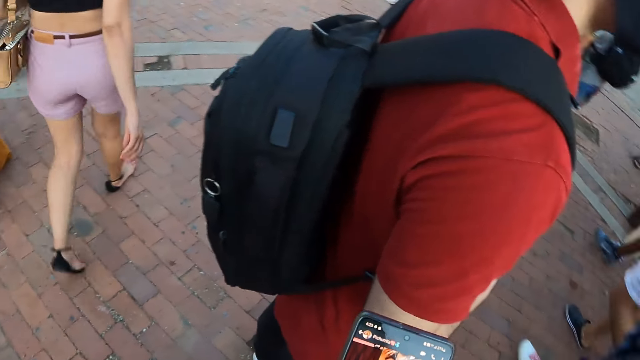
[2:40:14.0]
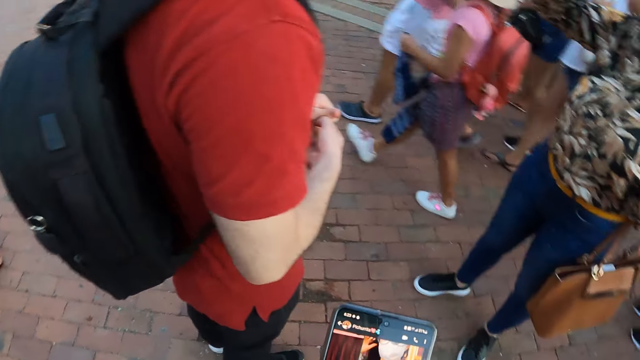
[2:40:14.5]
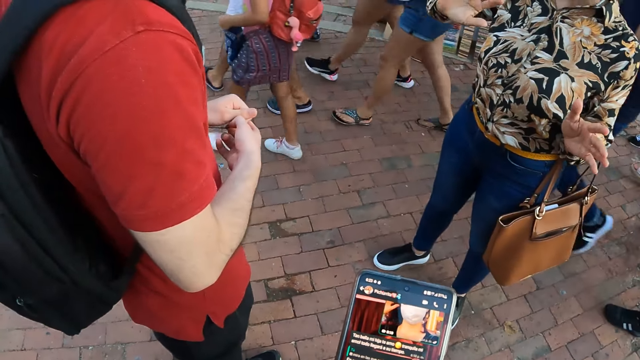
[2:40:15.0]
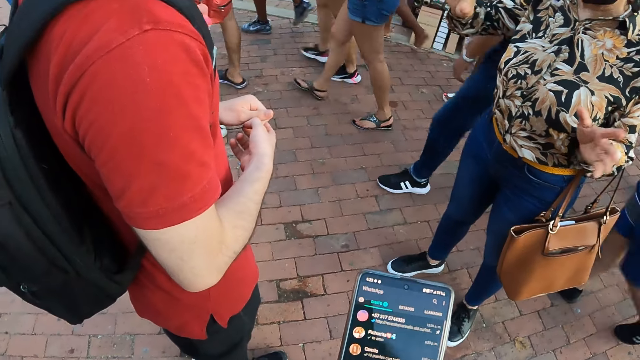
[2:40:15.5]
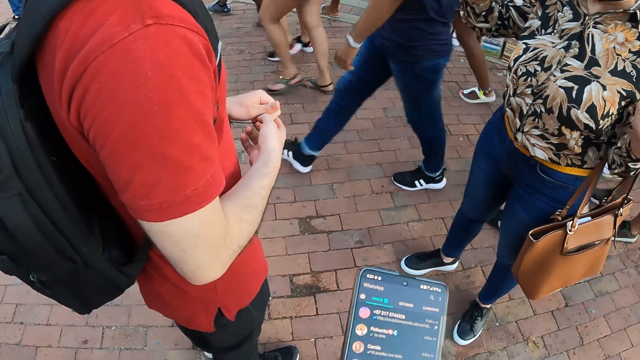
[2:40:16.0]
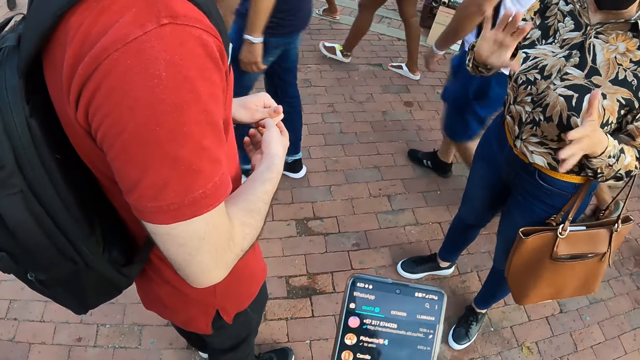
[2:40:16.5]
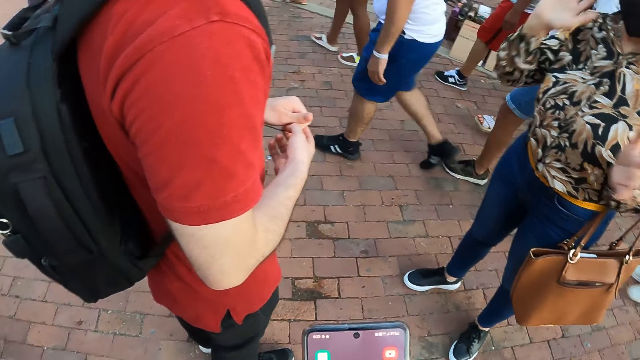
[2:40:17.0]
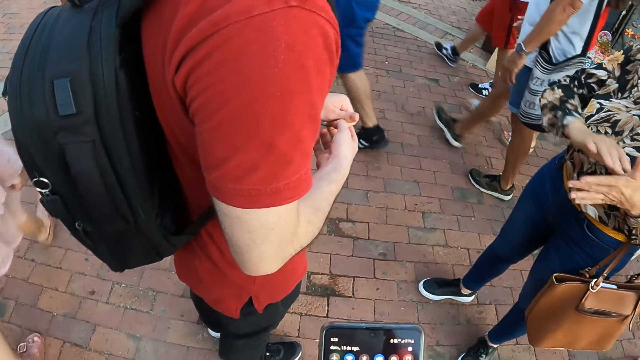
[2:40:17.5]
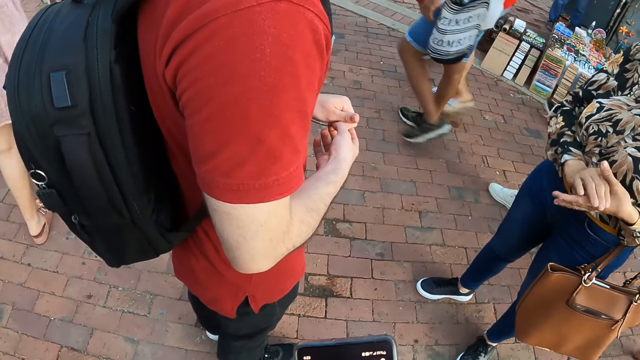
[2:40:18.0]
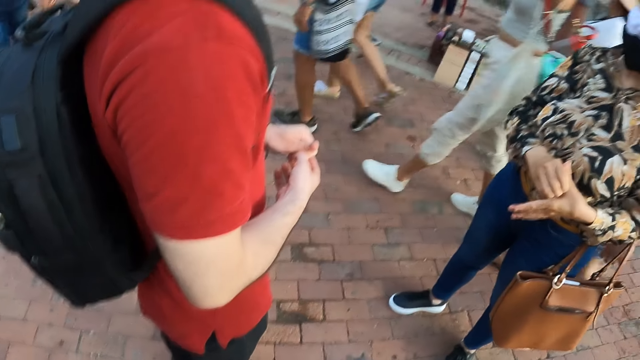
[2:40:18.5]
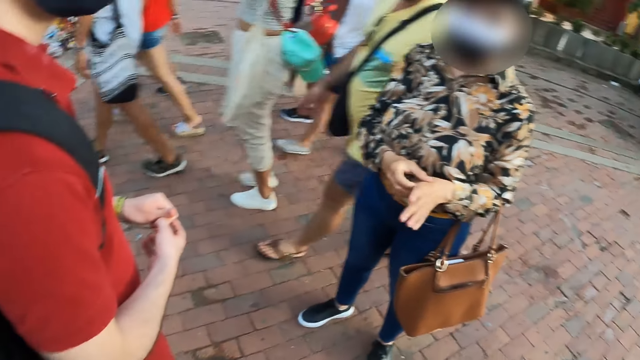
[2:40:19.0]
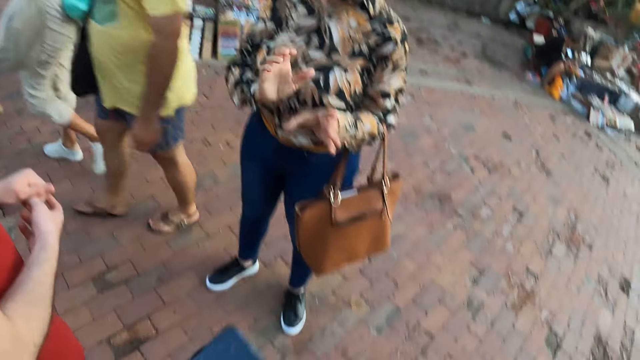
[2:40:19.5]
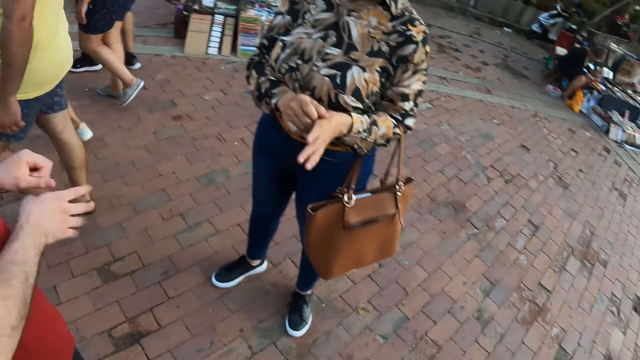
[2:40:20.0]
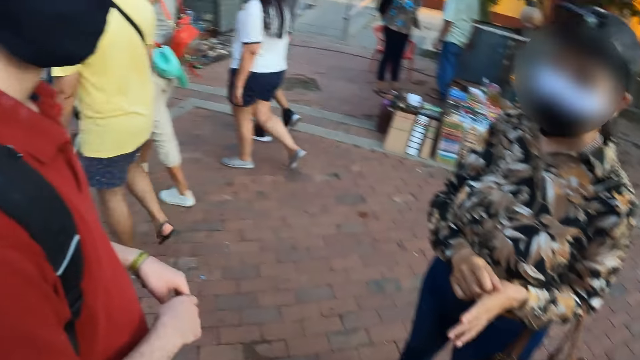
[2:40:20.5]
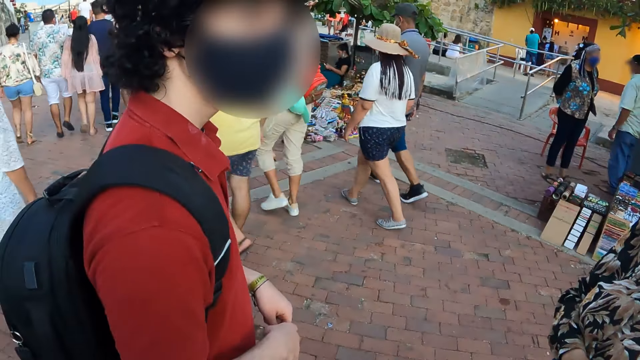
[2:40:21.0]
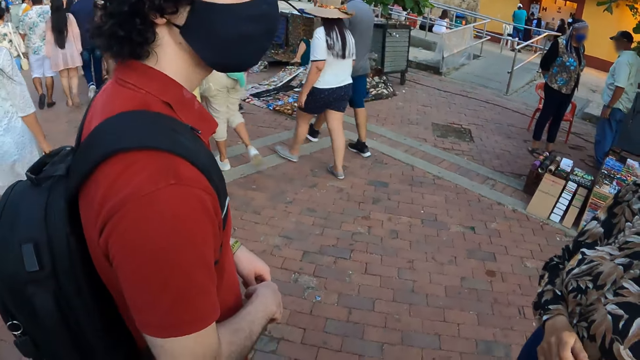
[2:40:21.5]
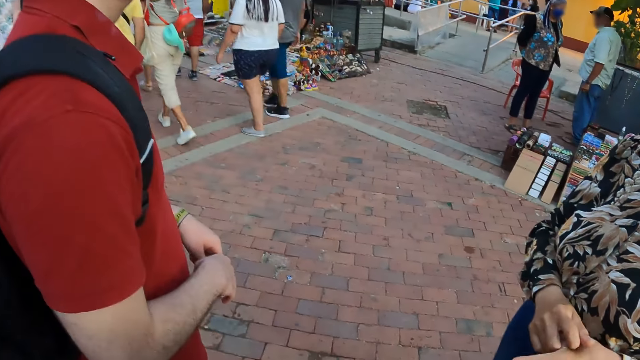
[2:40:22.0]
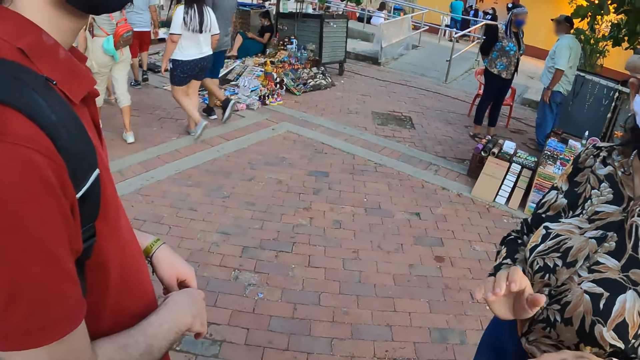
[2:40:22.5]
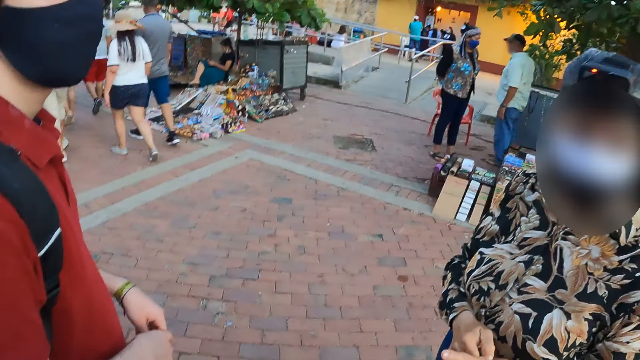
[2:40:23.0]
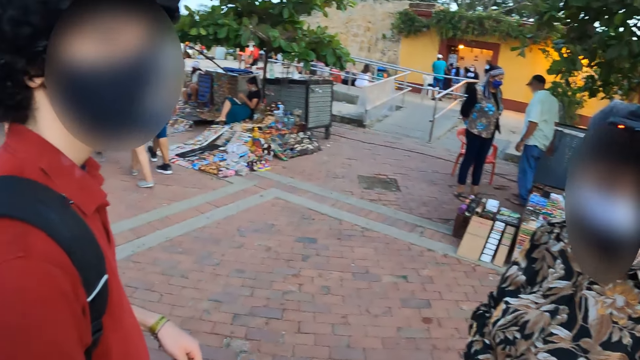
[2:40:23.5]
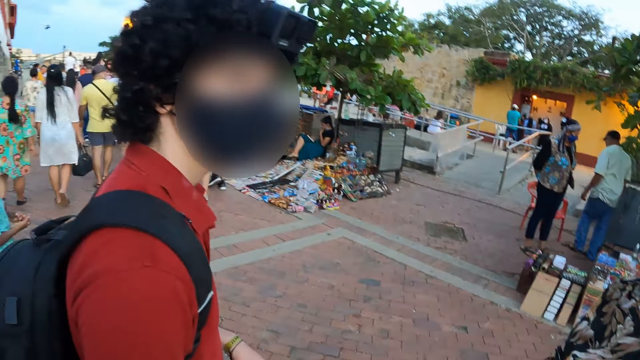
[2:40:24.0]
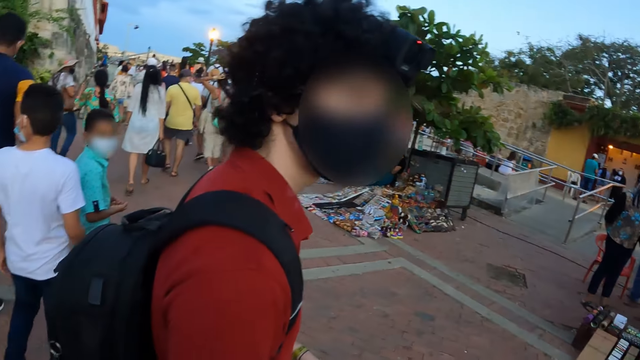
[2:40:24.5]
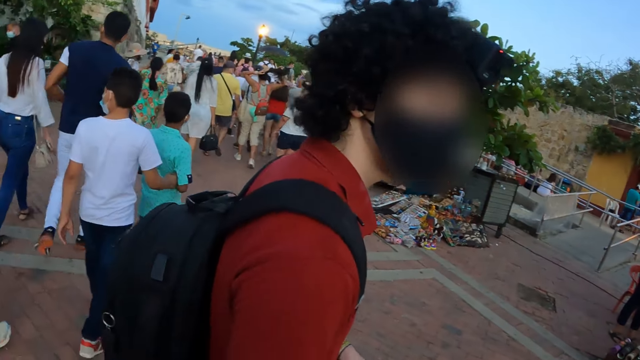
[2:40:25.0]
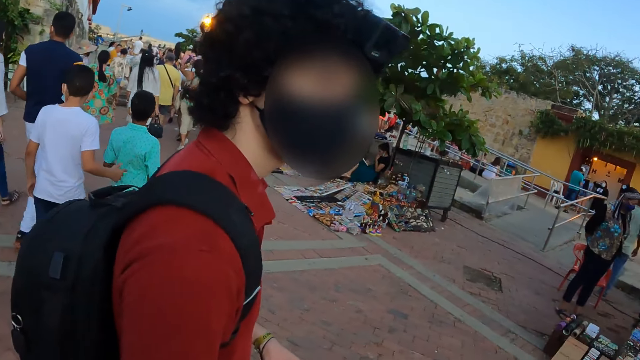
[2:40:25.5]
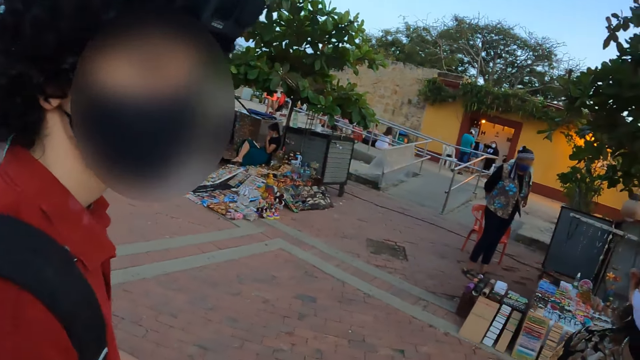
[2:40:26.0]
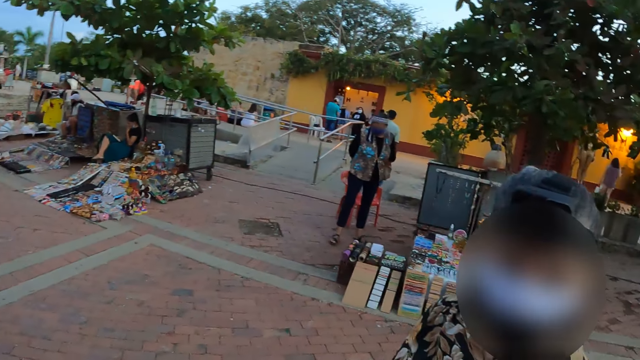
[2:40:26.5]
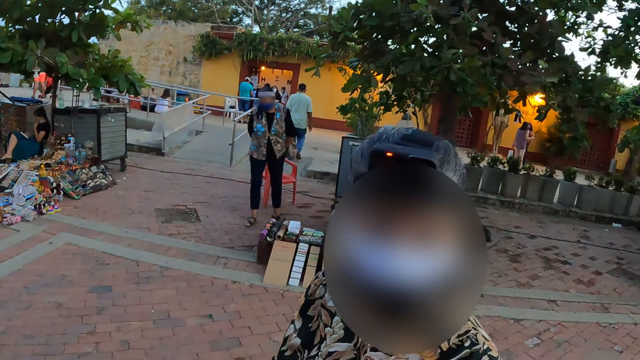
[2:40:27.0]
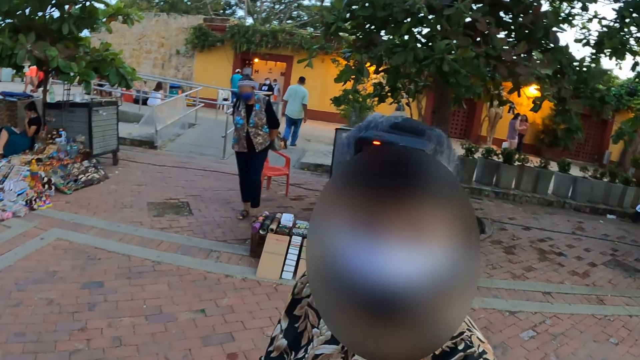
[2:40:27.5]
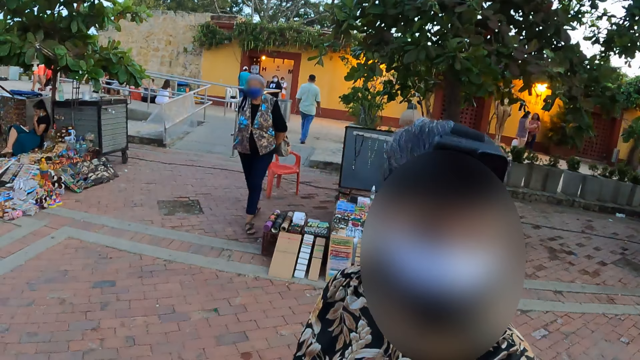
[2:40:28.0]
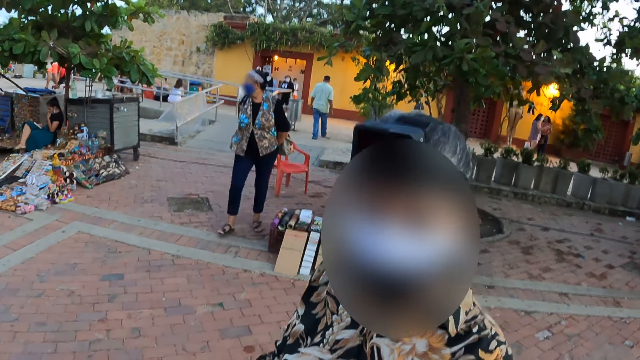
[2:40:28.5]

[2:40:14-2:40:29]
The camera wearer operates the phone. A lady stretches hands and rubs hands. The camera wearer looks around. They talk to the lady. They look around.

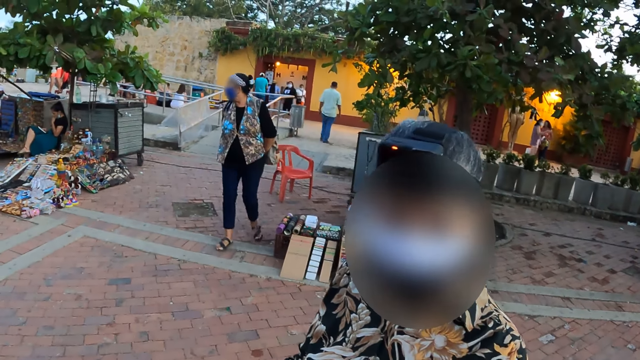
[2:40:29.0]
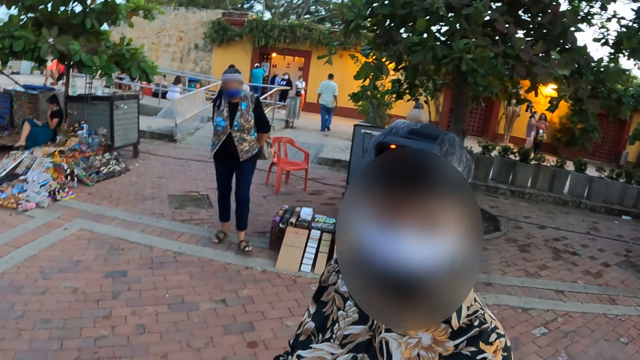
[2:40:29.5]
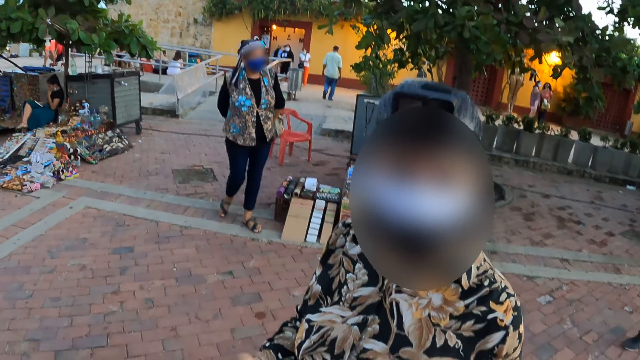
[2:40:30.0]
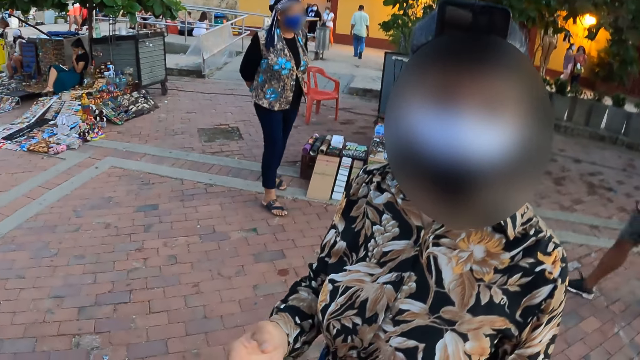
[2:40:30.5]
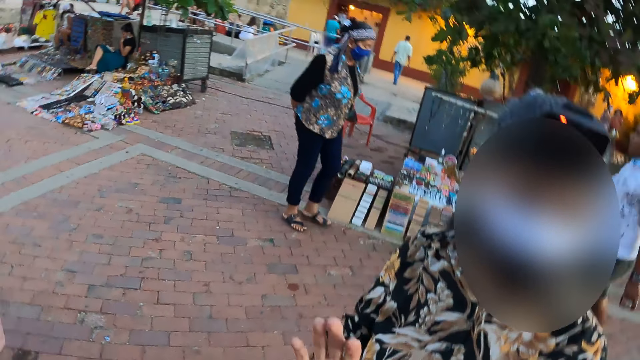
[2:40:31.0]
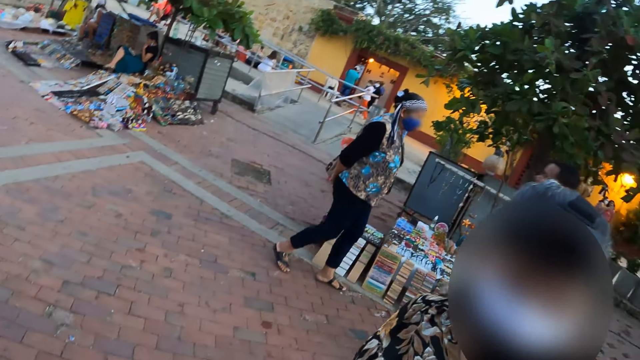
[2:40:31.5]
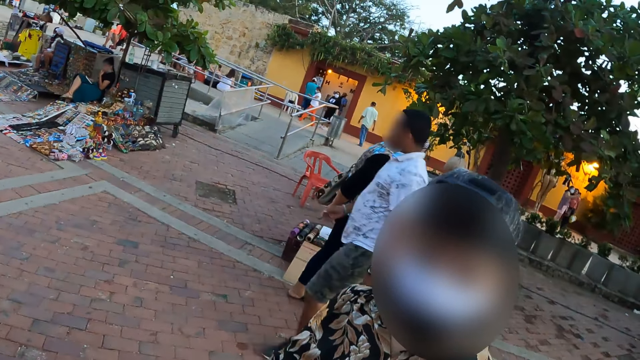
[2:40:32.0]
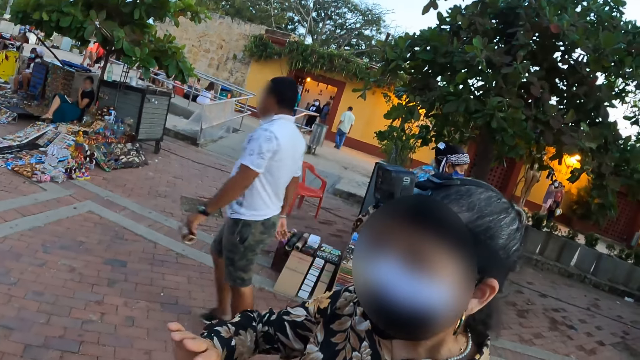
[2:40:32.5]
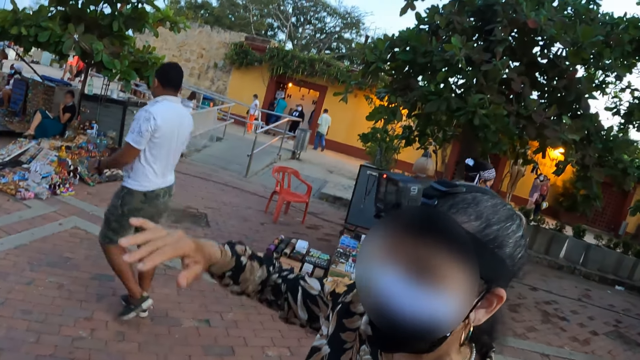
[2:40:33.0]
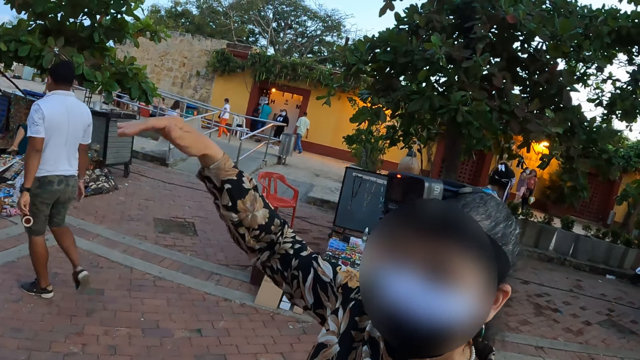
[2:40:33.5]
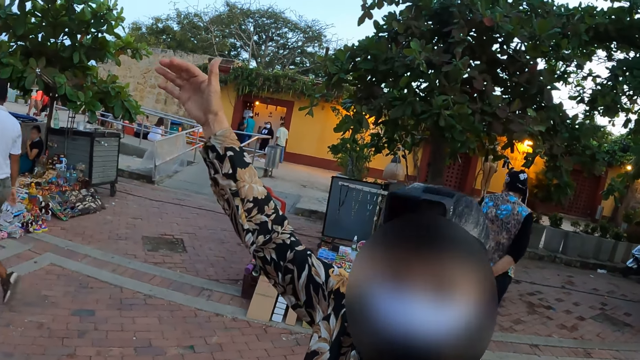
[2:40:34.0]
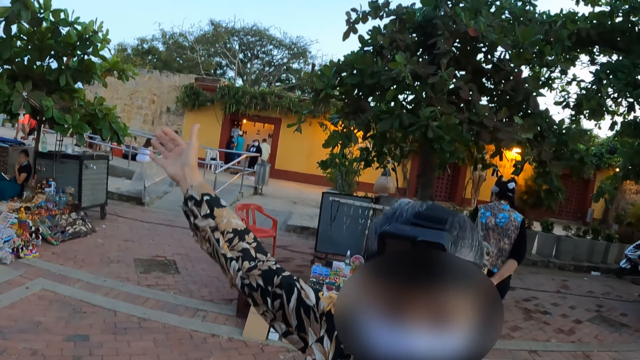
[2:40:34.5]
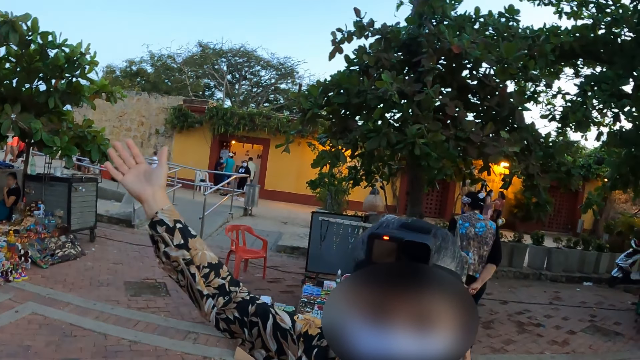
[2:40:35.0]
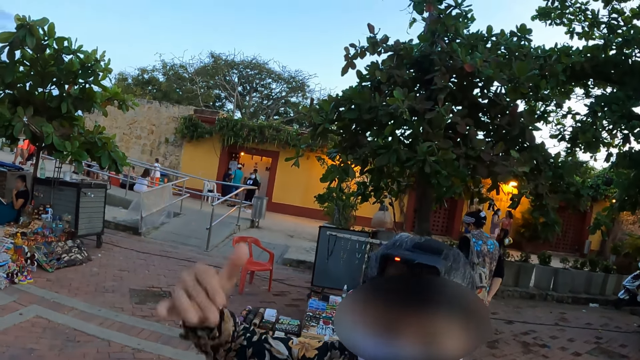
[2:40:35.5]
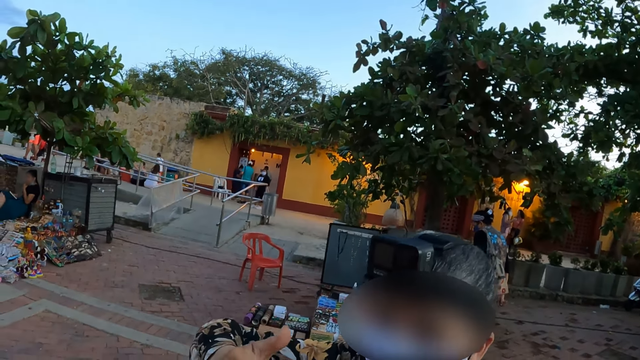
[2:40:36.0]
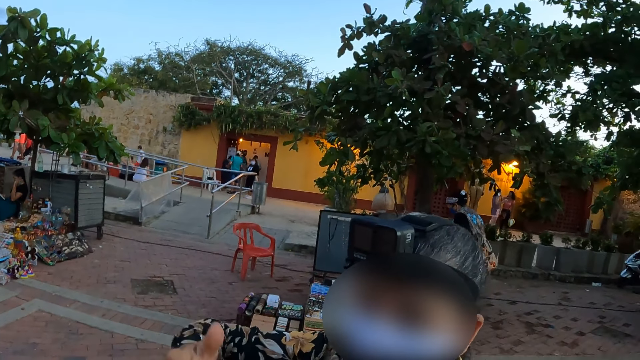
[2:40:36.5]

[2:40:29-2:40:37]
A lady lifts a hand. The lady drops the hand.
